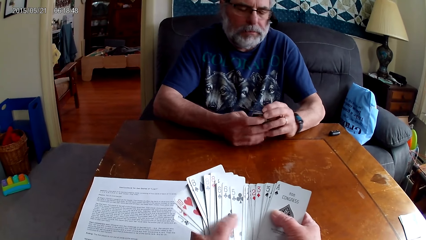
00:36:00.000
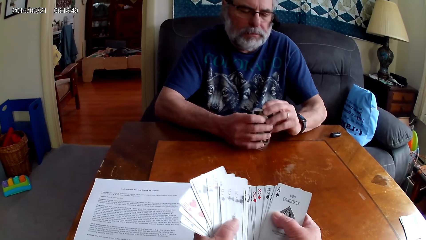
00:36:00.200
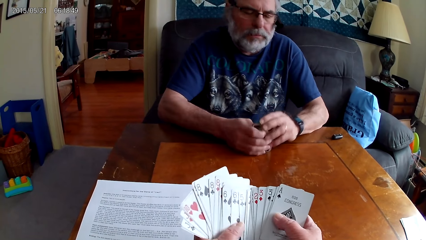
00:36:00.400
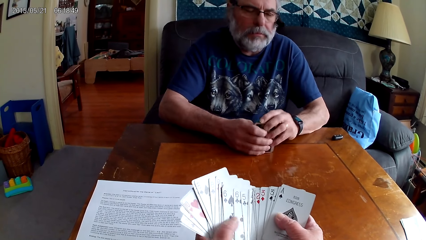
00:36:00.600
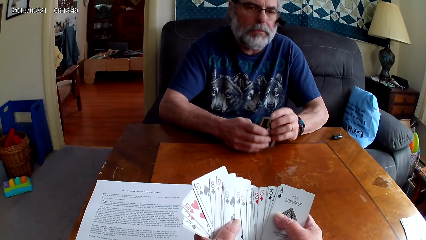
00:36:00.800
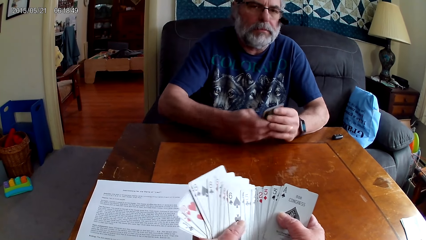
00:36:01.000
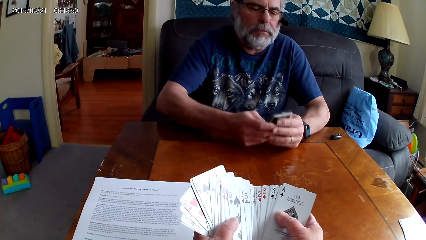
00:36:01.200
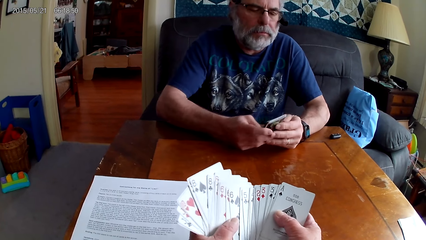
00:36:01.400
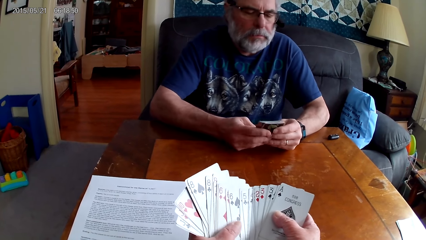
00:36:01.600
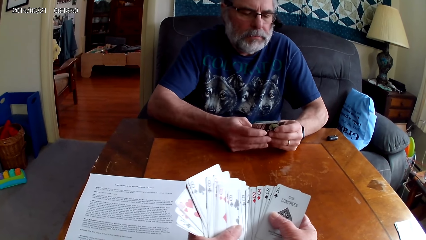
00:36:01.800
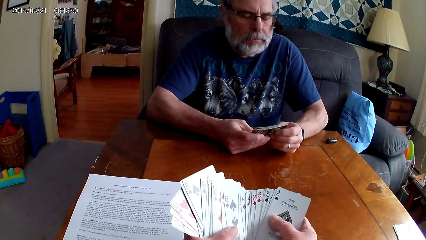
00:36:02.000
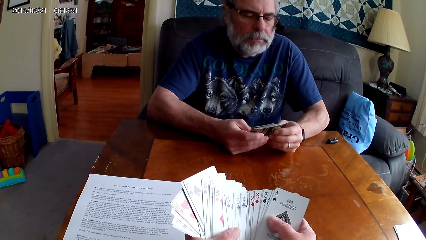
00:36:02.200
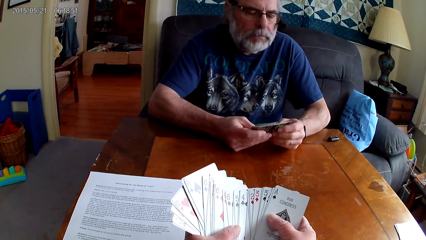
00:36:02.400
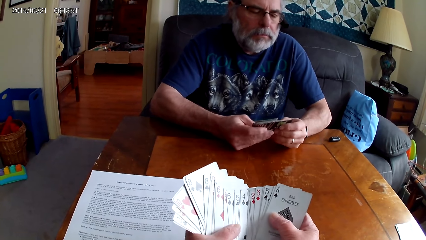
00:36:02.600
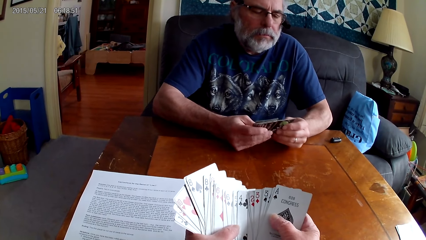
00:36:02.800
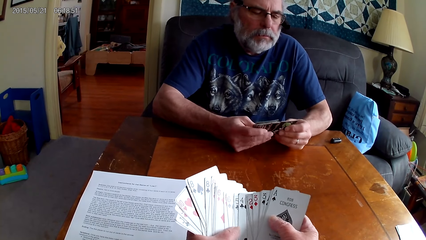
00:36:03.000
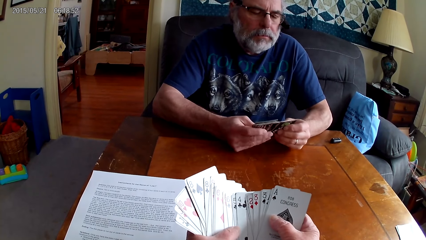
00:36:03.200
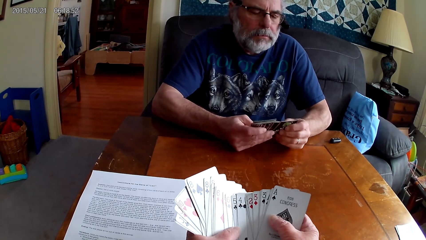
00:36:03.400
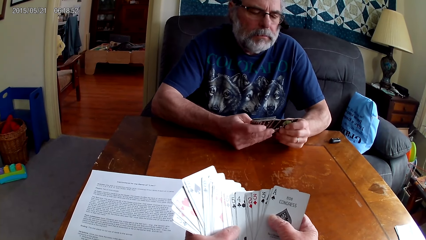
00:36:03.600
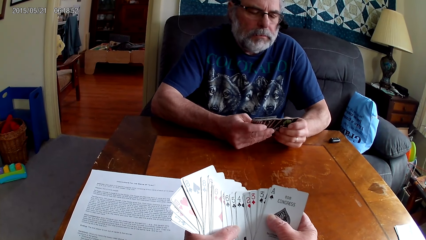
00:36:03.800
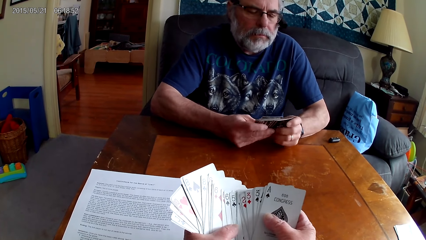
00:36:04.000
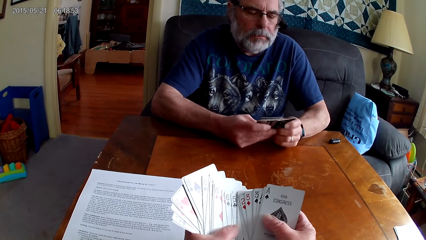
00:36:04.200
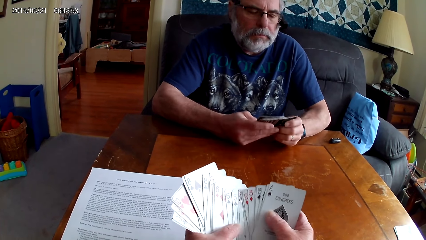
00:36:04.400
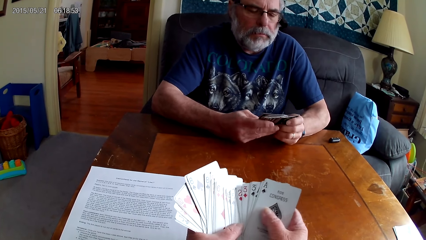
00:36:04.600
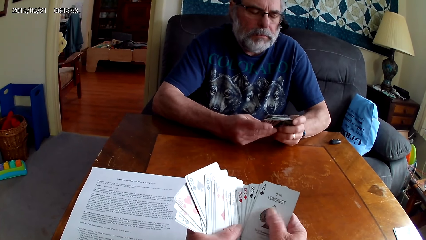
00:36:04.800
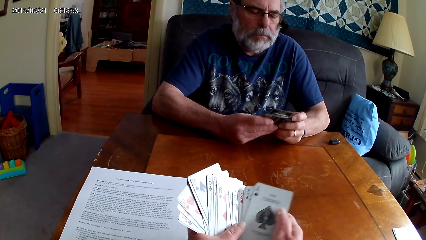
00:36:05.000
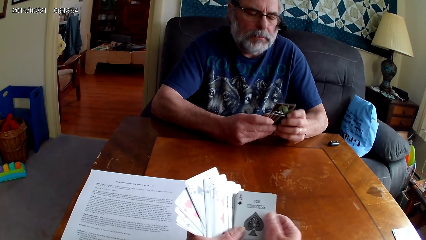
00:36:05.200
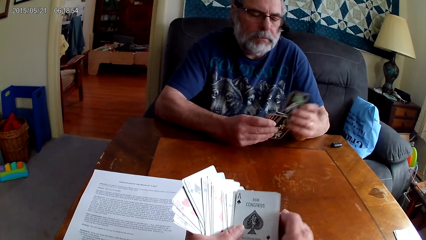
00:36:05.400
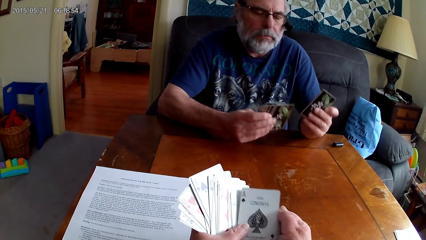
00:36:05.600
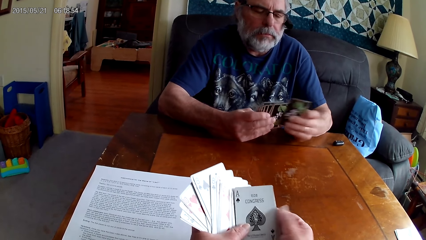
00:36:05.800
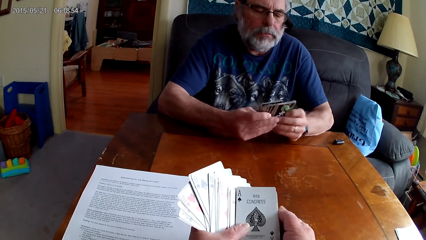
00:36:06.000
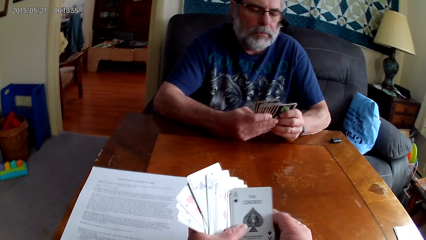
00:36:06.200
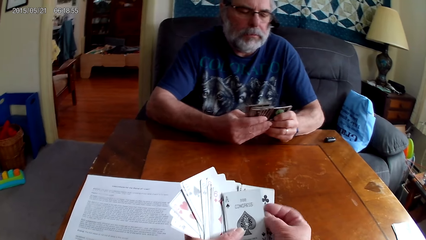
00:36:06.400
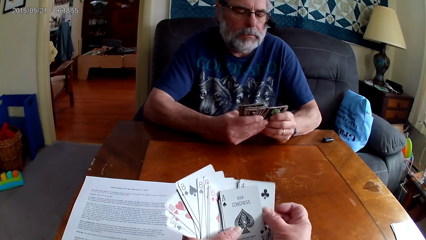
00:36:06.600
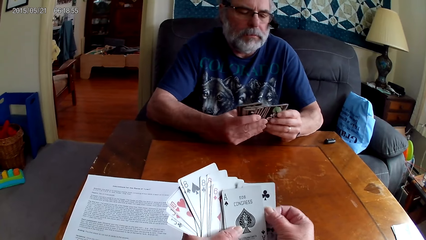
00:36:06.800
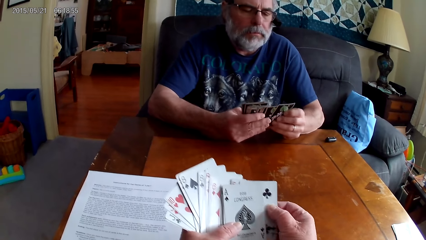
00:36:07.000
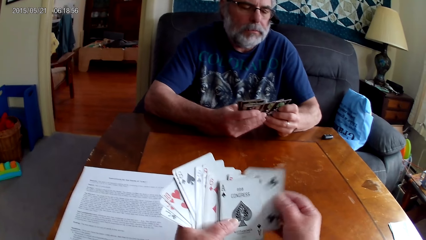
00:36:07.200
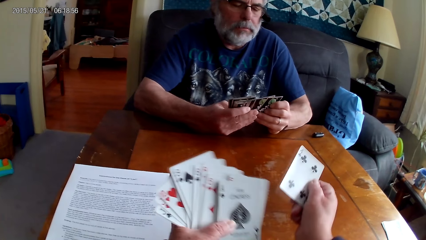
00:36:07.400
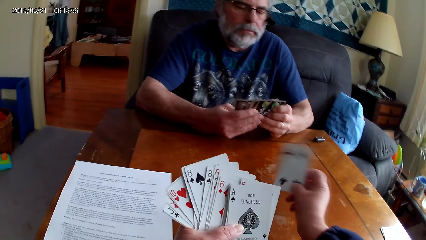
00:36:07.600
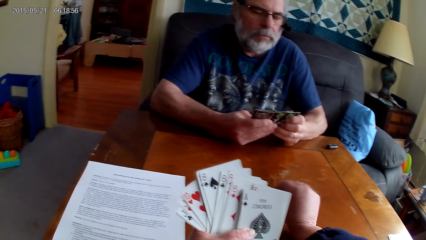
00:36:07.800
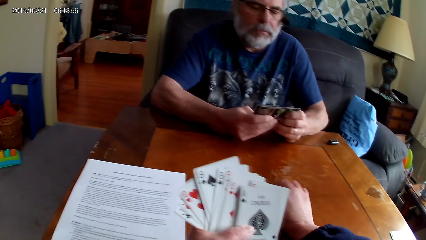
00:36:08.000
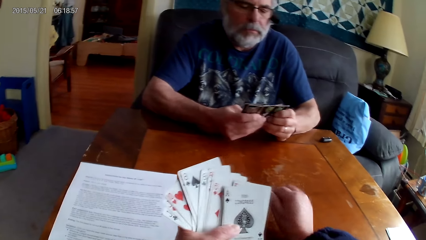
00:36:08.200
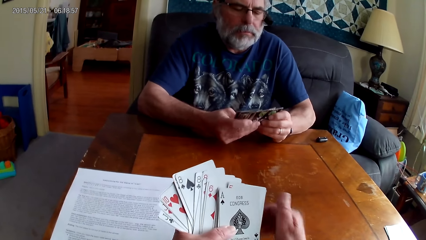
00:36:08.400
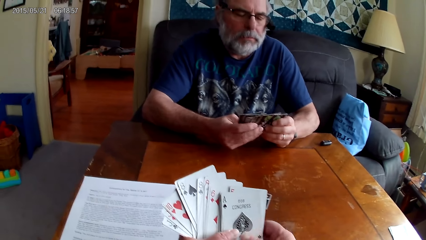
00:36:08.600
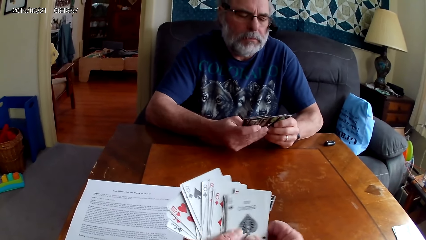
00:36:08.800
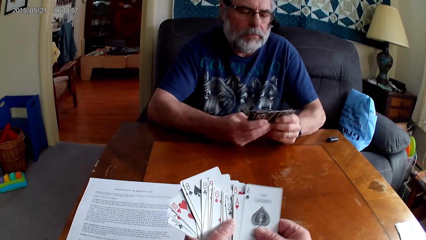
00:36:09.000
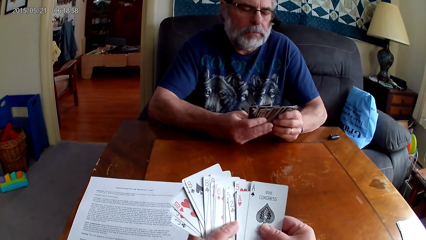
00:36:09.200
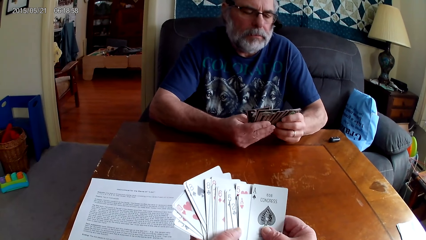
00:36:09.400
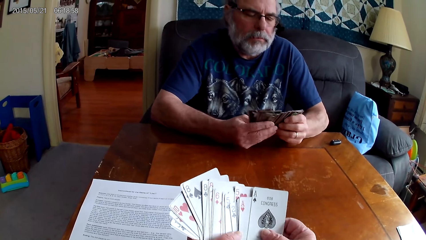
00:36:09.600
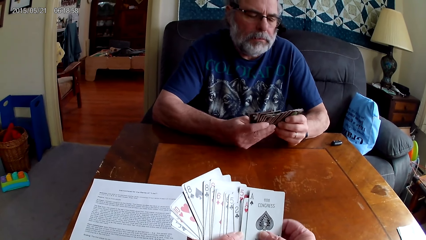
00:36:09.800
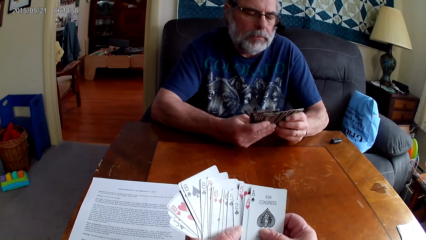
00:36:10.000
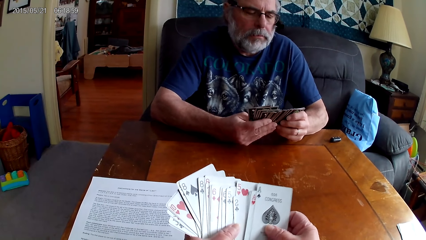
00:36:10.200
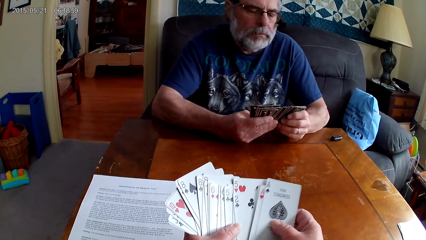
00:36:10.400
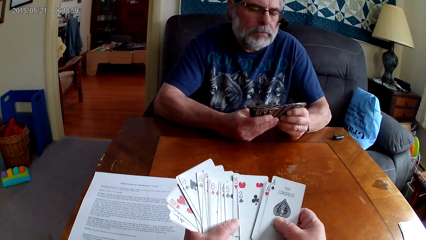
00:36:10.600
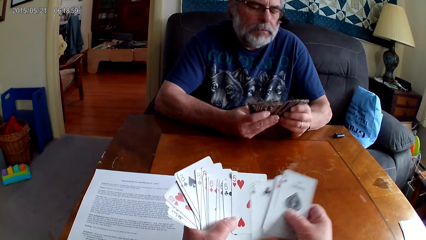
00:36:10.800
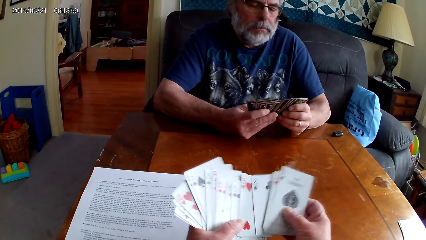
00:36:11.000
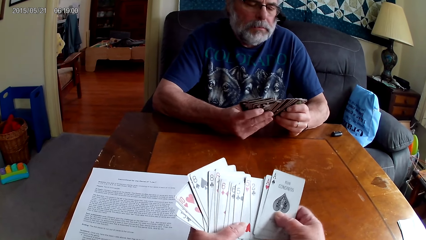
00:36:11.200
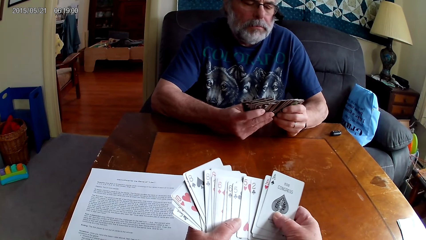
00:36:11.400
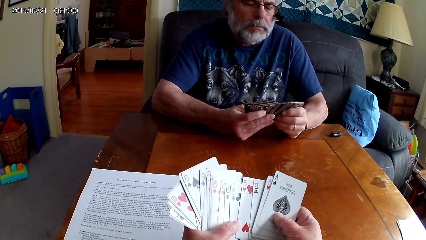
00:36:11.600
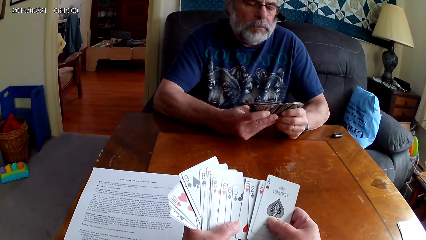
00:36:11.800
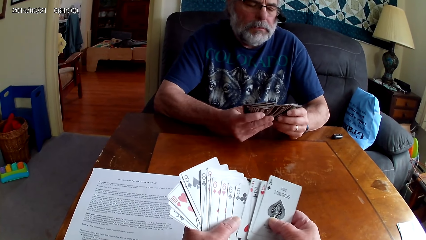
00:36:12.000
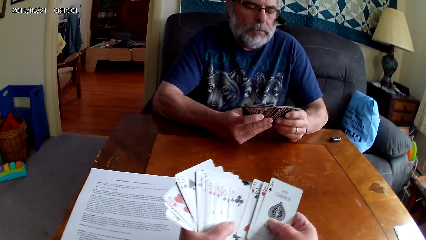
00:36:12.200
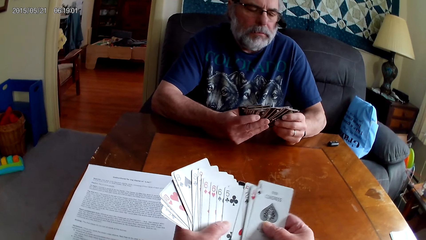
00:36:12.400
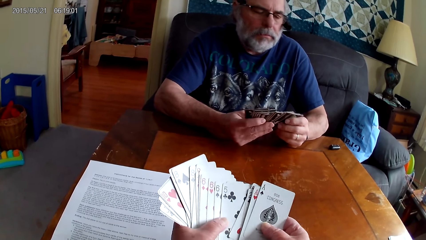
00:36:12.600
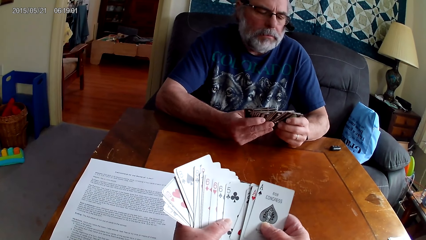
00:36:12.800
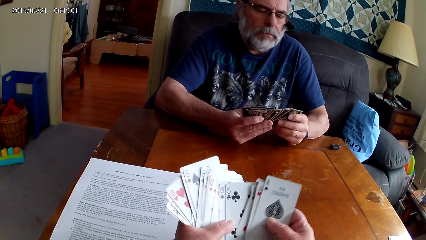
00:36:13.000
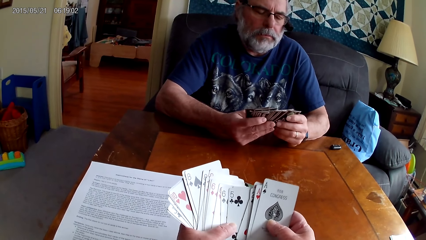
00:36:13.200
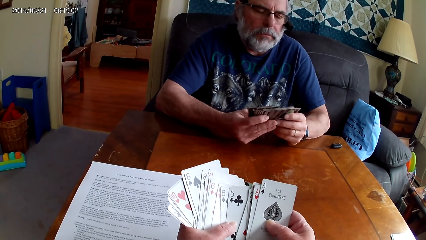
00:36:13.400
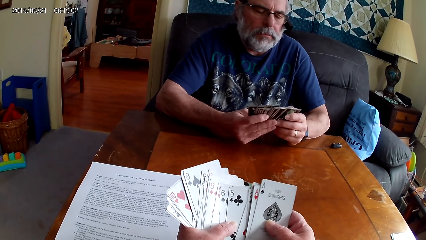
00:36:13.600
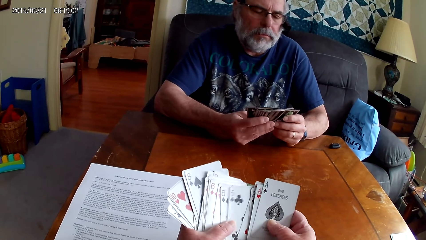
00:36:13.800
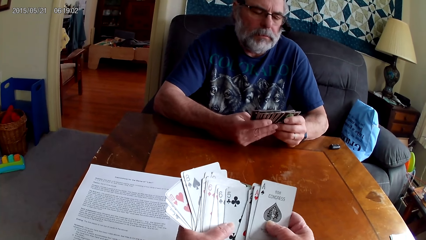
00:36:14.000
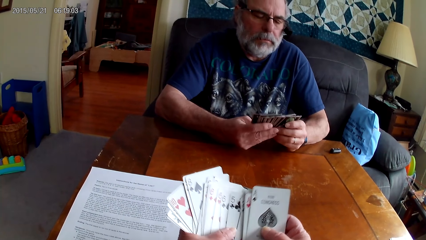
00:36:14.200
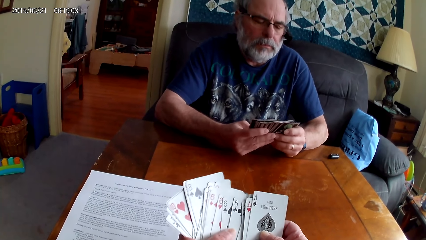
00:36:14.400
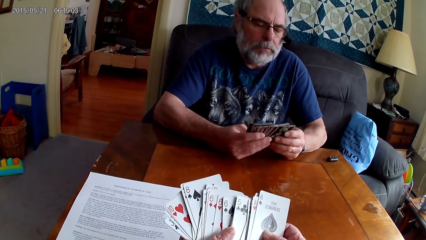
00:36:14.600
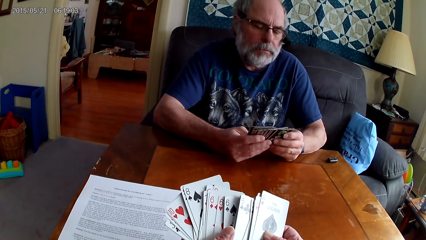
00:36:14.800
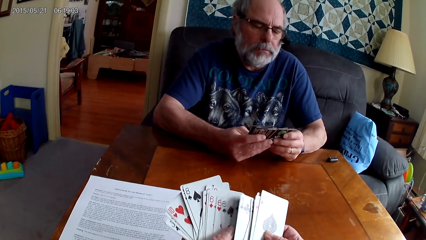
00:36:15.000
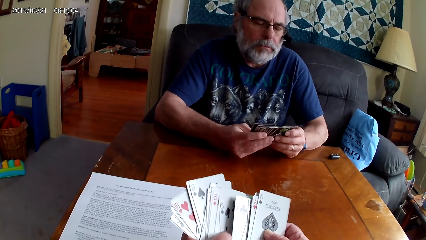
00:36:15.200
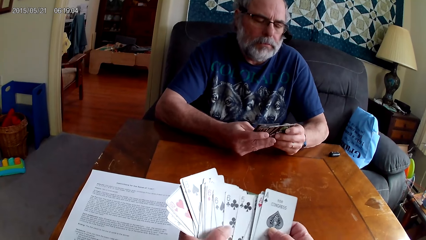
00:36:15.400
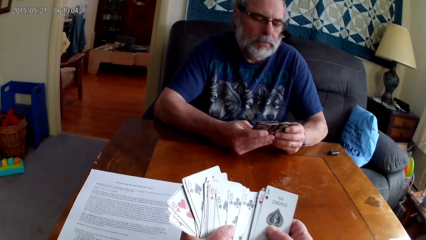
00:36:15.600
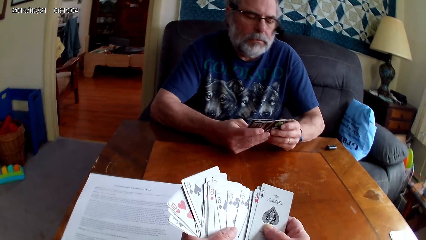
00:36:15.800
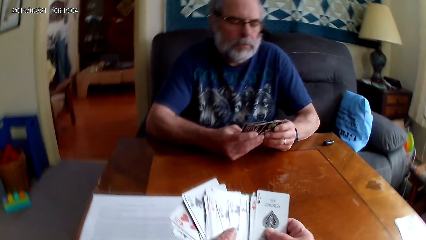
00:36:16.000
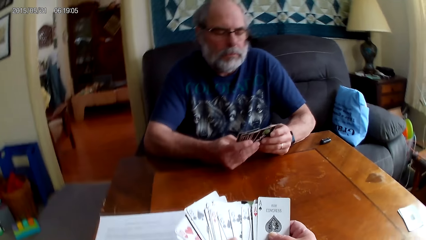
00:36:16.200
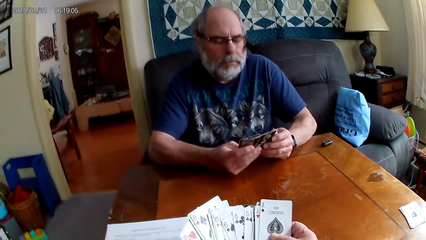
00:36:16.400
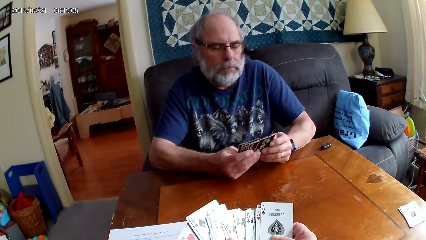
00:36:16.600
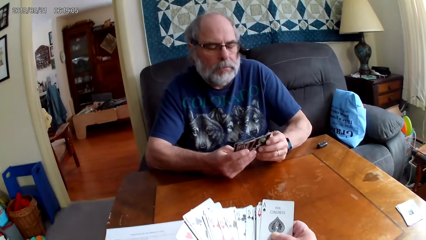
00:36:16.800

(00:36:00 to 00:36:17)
The camera wearer chooses cards. They put a card on the table. They choose cards.
